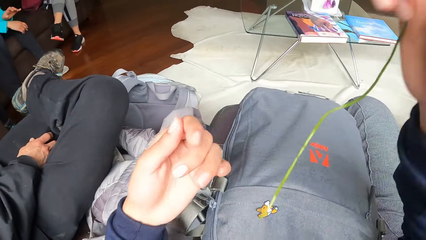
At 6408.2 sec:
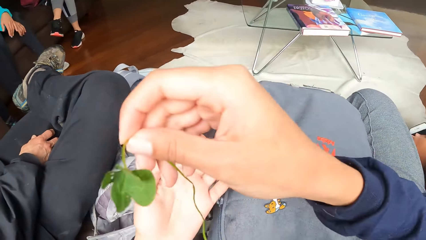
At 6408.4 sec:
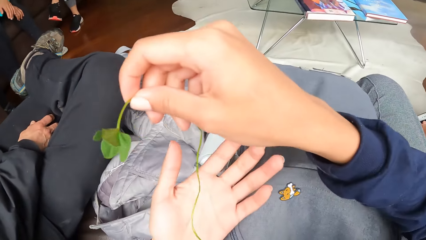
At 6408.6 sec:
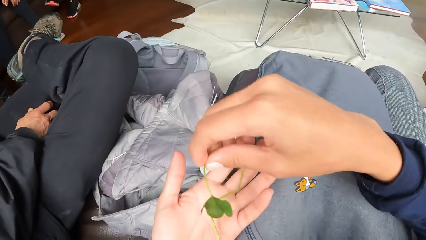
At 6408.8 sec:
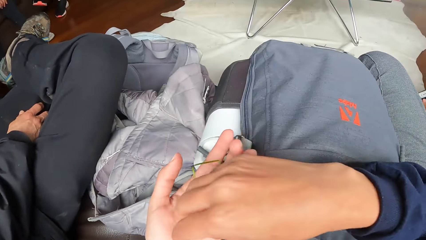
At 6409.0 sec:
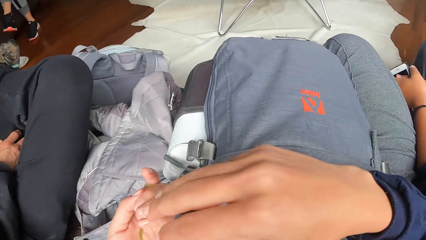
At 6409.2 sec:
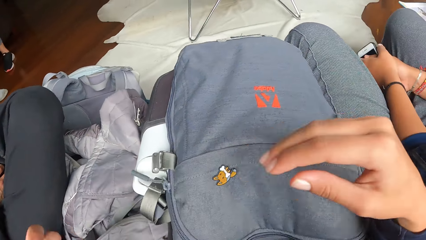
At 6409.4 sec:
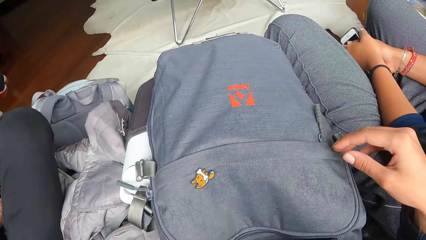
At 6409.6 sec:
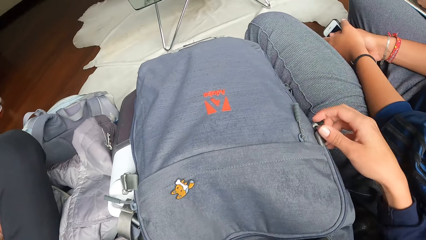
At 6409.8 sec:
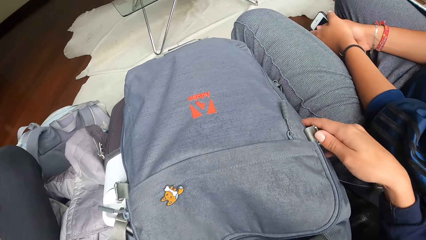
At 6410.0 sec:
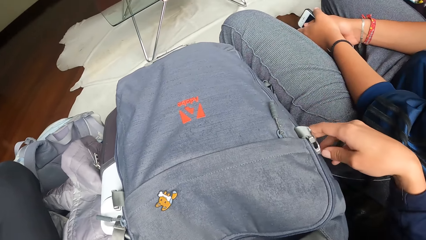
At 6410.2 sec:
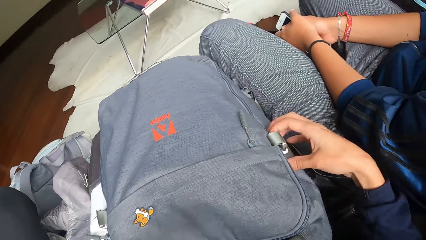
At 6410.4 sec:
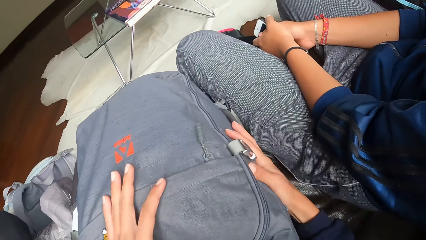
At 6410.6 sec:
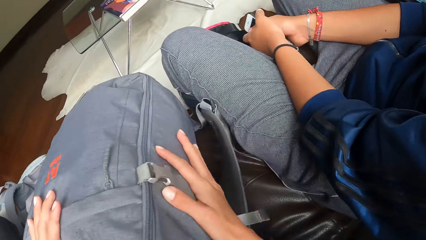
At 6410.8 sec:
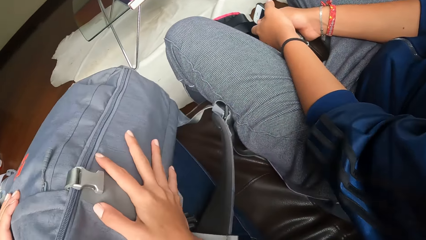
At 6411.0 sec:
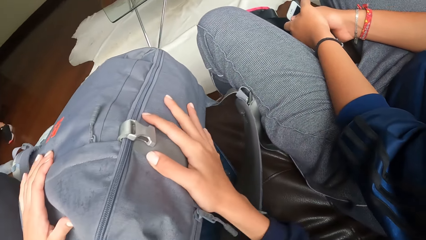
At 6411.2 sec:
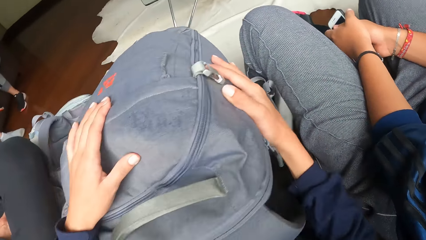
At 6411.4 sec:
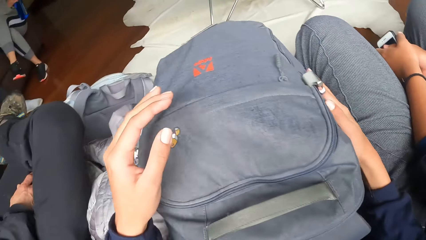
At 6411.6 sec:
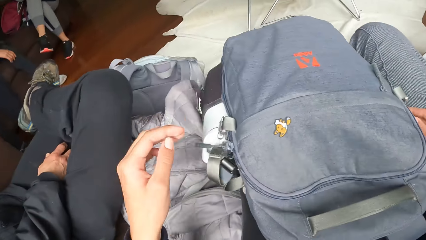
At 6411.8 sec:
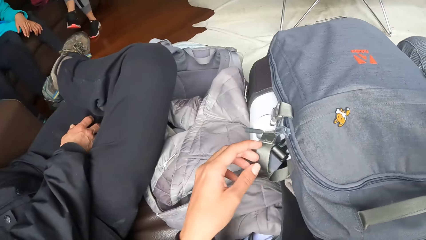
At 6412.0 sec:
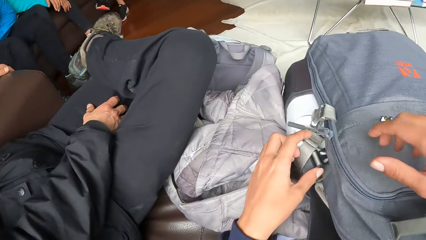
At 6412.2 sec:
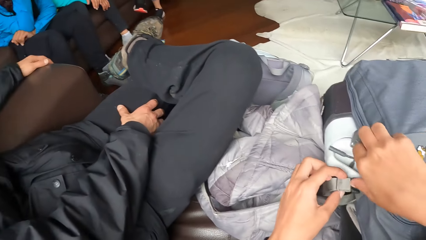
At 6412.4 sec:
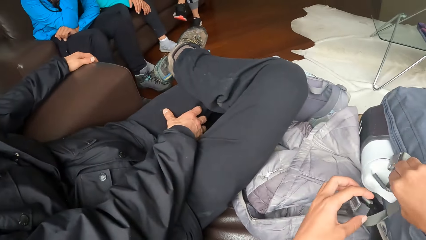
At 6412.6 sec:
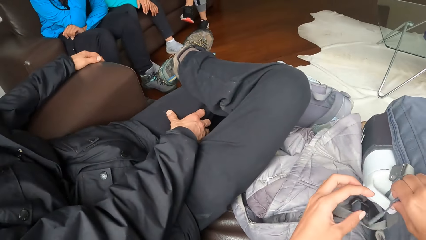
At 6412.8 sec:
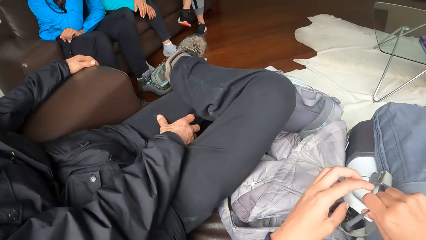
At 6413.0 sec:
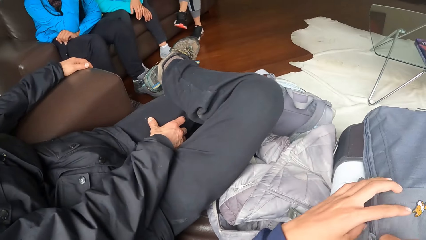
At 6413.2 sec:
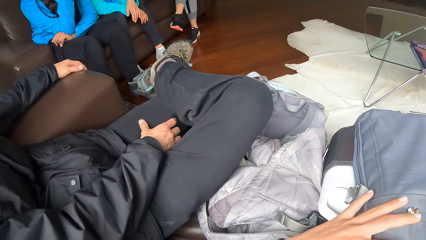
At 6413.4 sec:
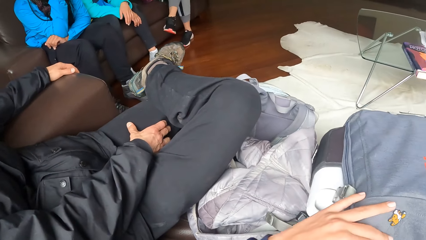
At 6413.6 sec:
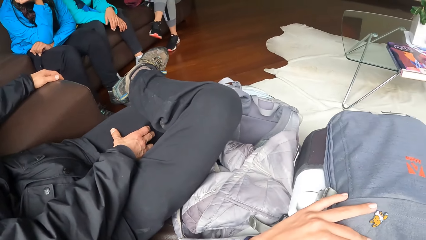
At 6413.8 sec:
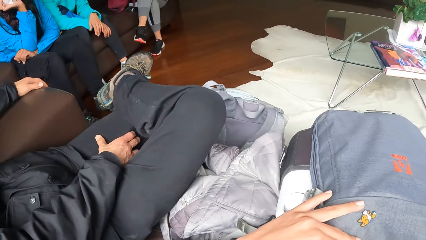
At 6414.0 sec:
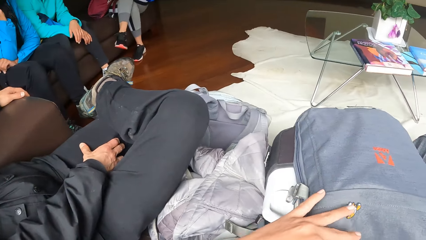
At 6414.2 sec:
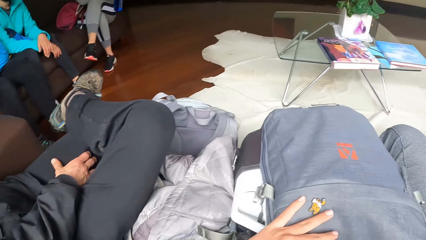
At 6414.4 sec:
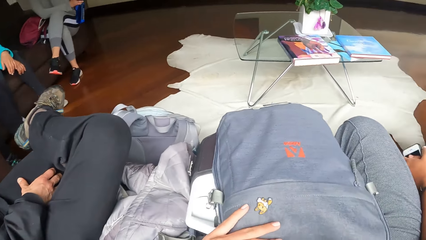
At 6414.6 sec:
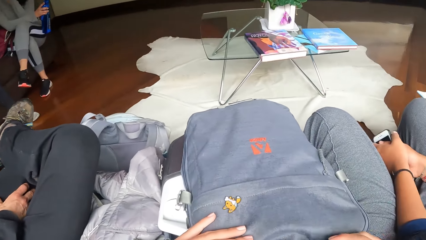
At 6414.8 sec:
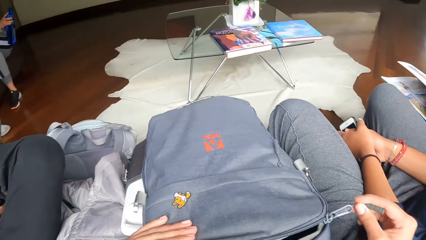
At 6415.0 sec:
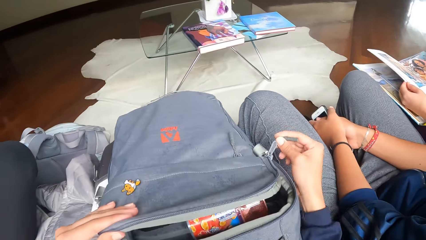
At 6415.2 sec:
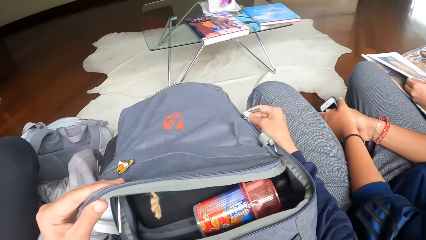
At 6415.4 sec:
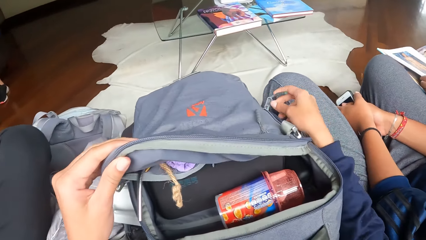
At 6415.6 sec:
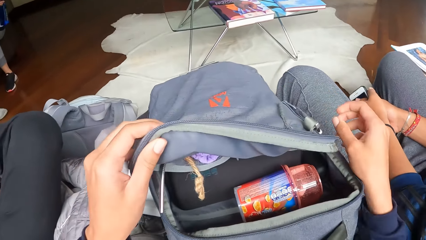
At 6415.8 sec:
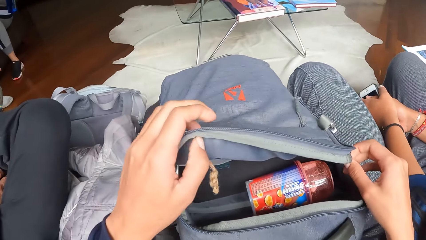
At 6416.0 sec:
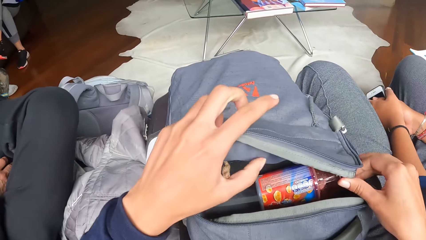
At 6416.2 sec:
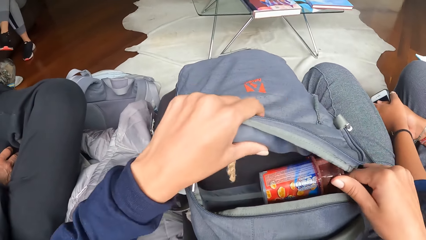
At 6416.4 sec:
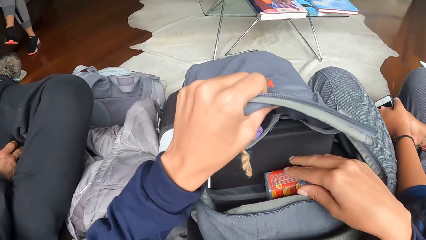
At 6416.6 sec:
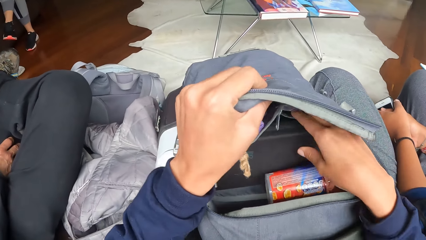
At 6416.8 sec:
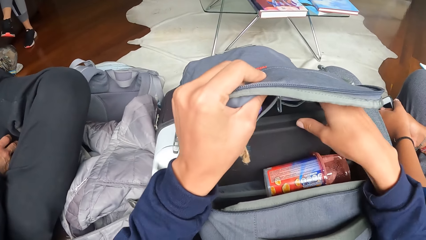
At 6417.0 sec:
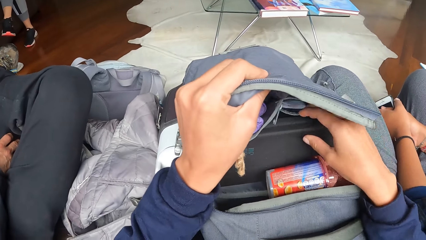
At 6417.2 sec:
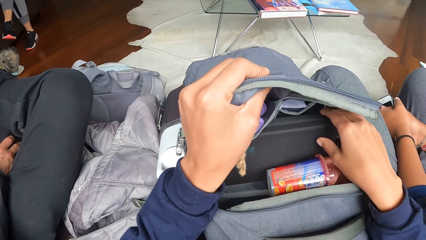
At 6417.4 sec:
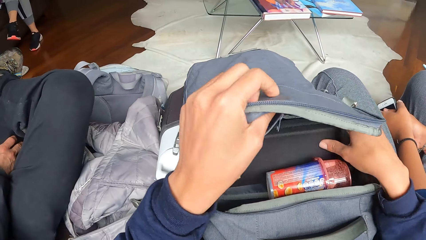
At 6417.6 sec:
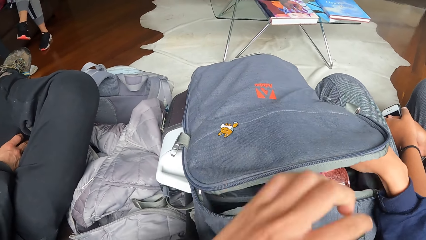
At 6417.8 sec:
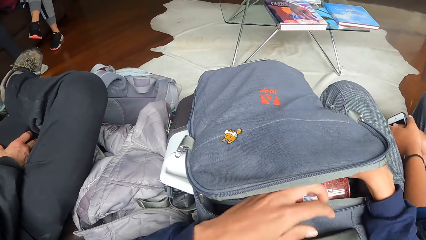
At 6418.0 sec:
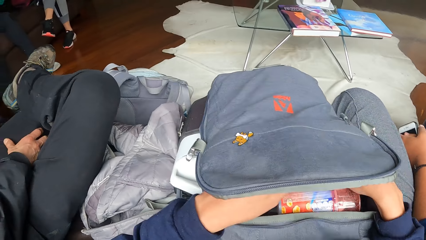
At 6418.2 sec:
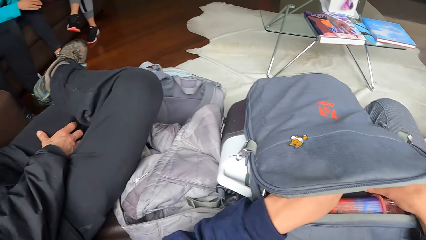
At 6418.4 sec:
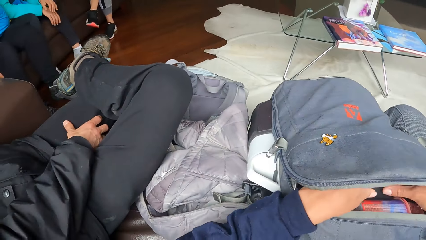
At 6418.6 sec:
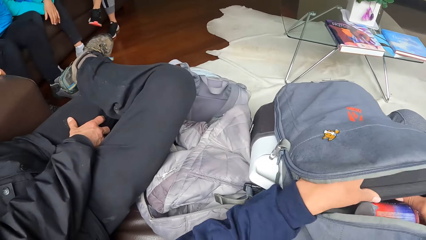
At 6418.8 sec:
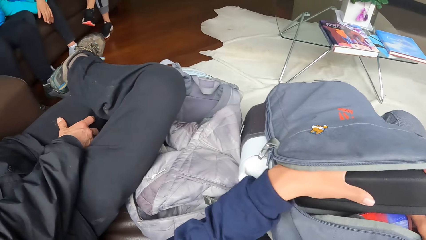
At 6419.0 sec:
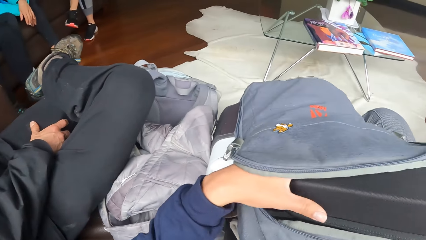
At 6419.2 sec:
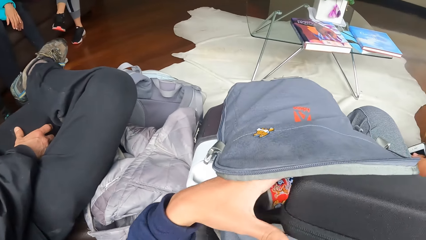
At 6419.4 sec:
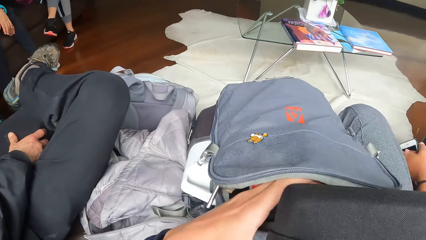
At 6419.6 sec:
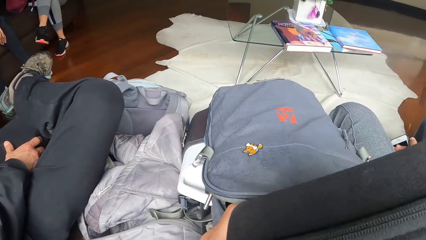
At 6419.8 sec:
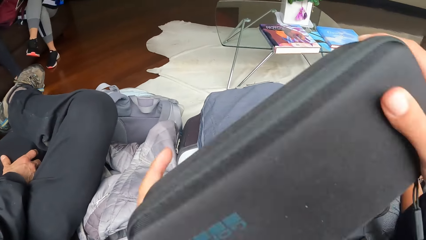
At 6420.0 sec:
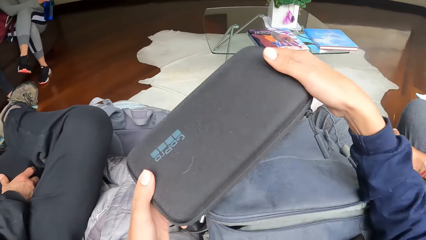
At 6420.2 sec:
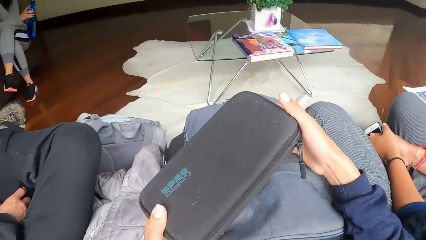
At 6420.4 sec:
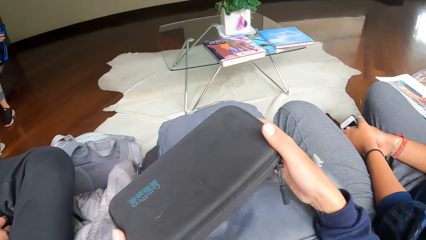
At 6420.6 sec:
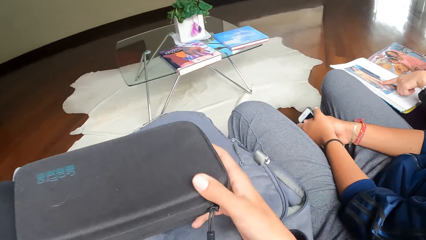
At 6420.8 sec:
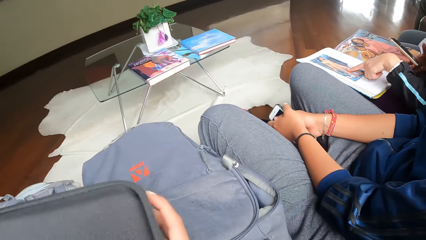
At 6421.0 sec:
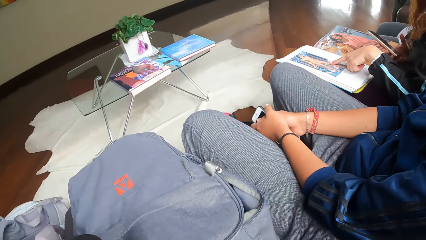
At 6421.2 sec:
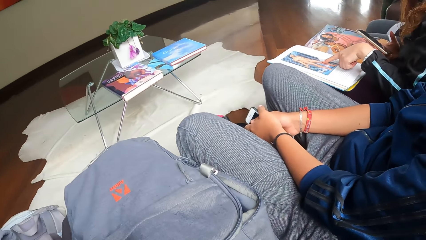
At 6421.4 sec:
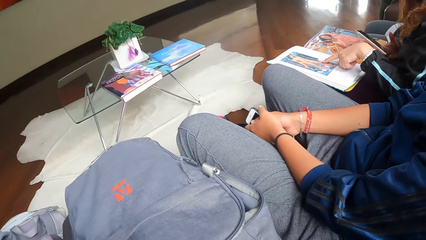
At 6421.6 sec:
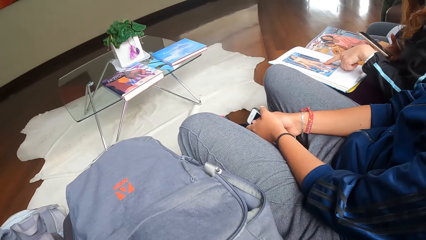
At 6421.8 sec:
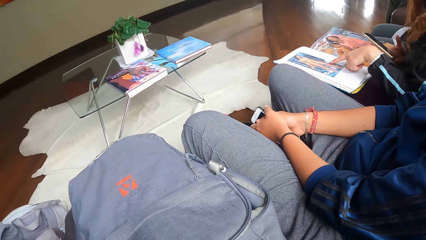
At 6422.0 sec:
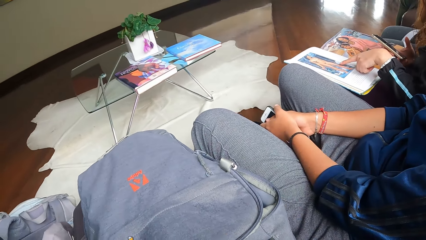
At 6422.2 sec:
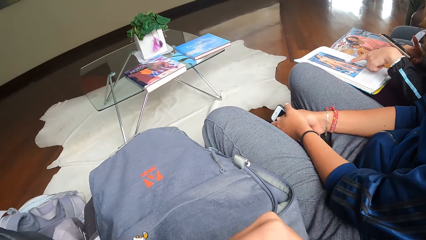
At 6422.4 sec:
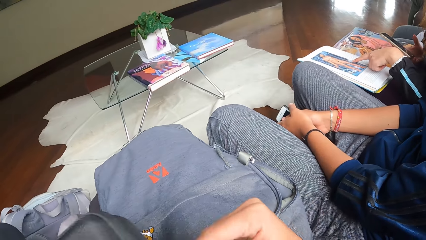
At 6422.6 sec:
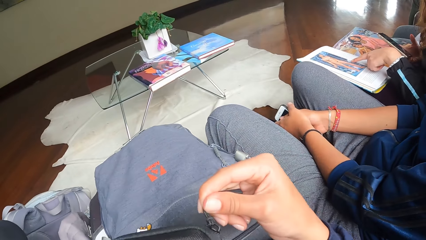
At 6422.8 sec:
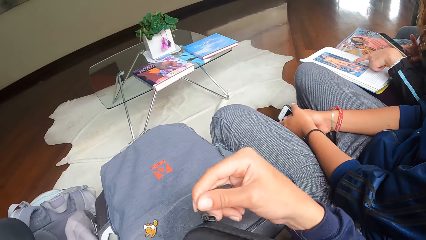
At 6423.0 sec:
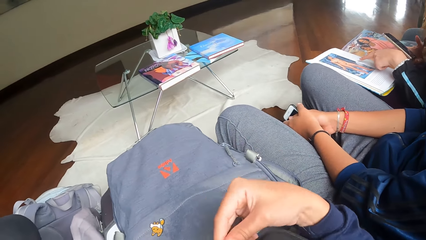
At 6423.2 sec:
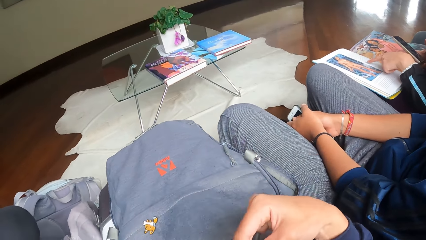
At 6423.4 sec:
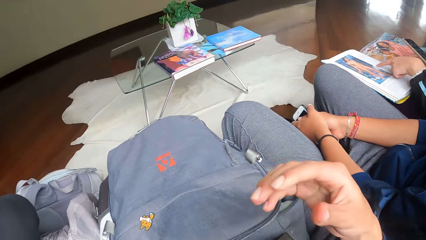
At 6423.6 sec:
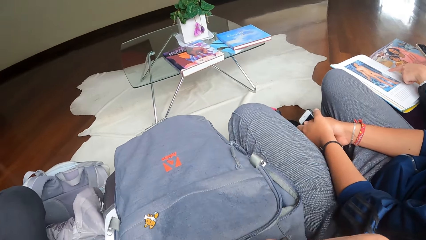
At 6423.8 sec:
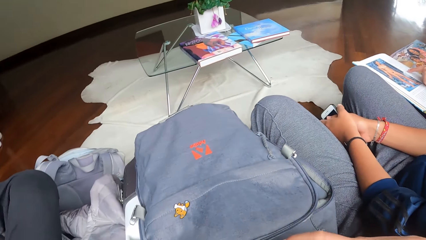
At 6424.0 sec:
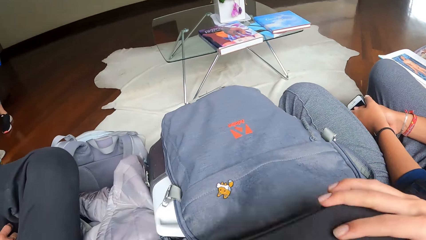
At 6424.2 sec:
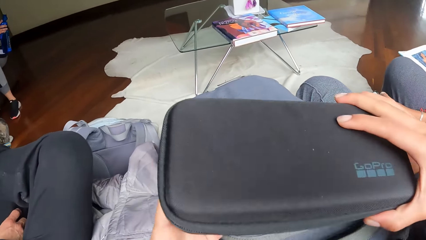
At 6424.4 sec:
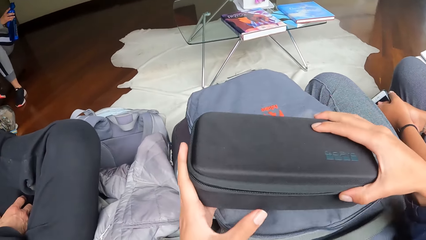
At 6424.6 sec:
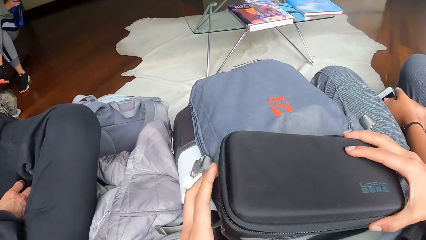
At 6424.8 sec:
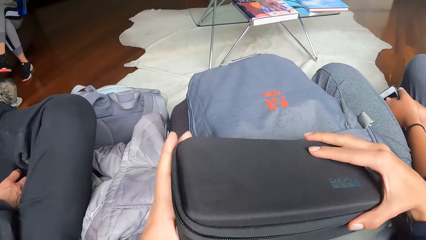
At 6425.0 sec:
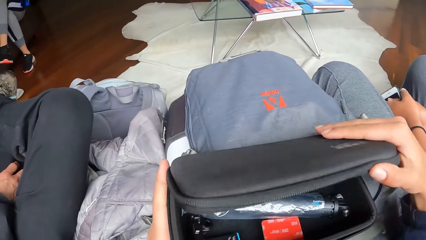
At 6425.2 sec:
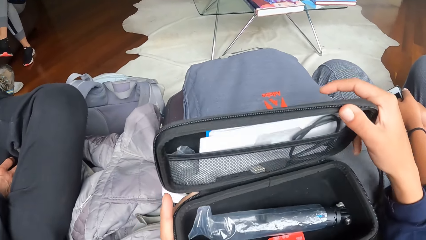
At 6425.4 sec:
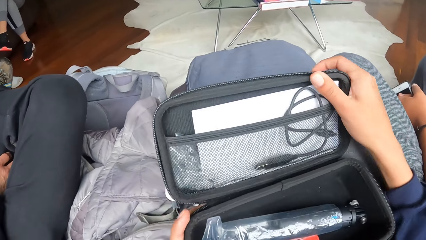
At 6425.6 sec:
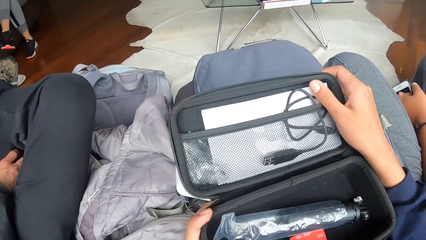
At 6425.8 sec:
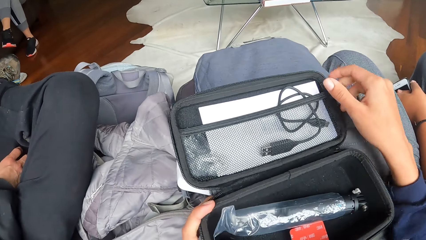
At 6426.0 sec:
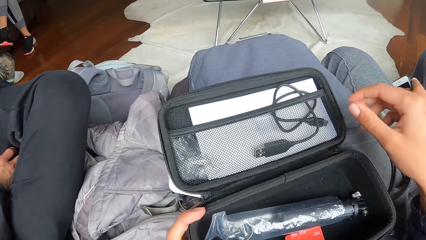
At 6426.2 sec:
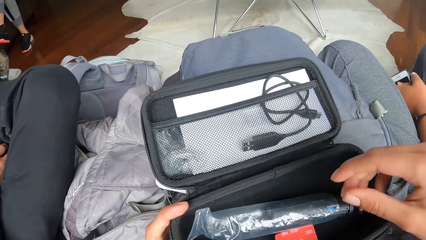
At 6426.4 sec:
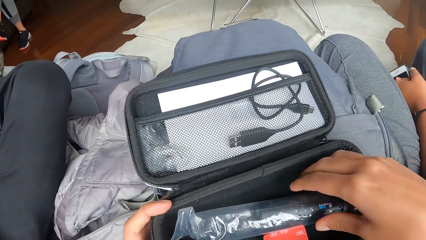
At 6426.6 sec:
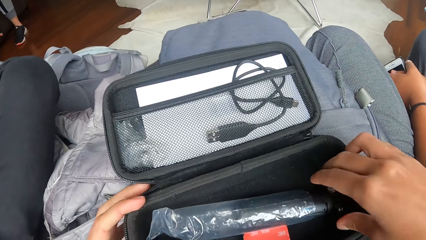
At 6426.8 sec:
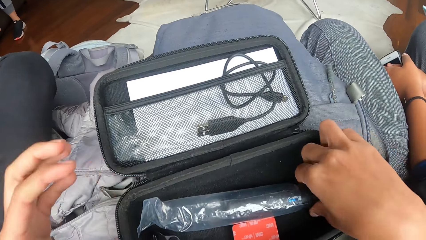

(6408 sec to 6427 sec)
The camera wearer drops the leaf in his right hand on his left hand. He adjusts the bag zip on his lap with both hands. He opens the bag zip with his right hand. He brings out a purse from the bag with both hands. He opens the purse zip with his right hand. He carries the purse on the bag on his laps with both hands. He opens the purse with his right hand.
